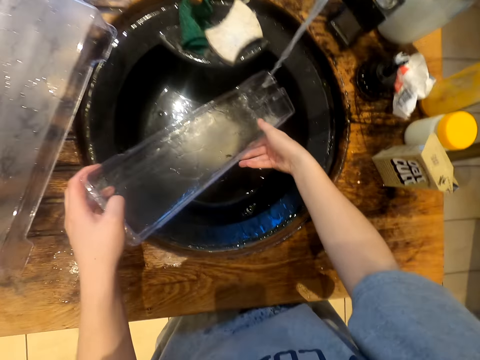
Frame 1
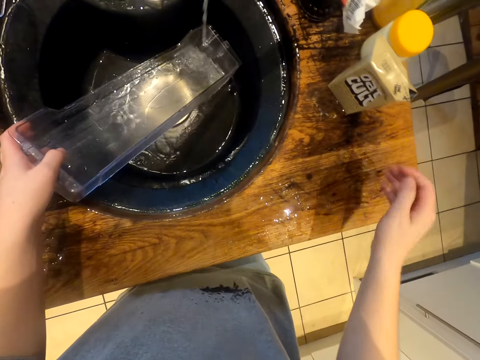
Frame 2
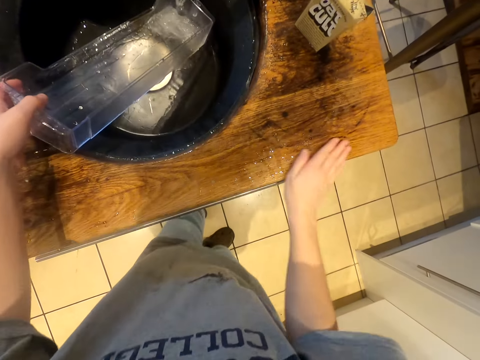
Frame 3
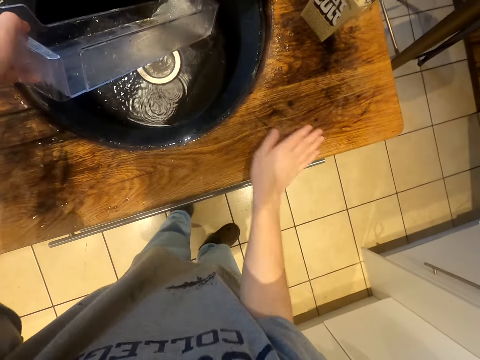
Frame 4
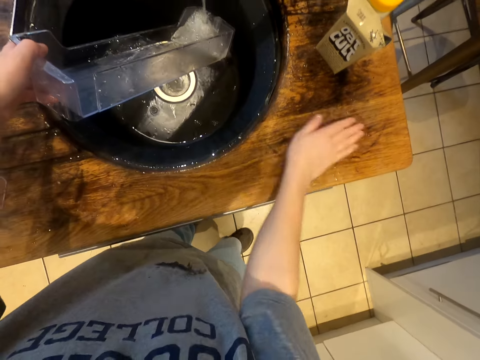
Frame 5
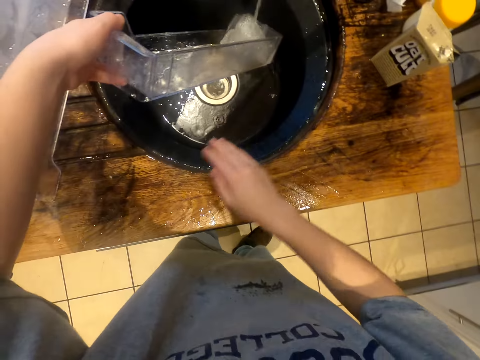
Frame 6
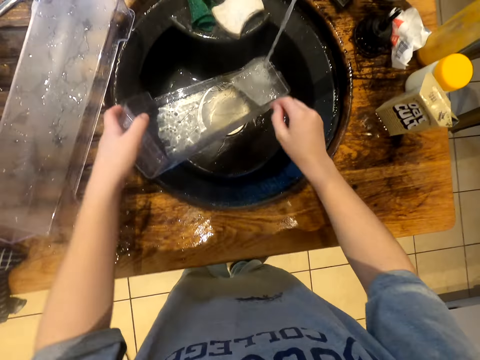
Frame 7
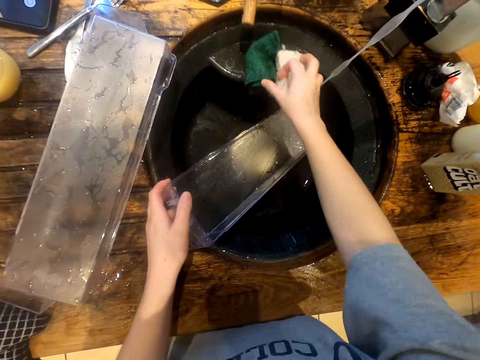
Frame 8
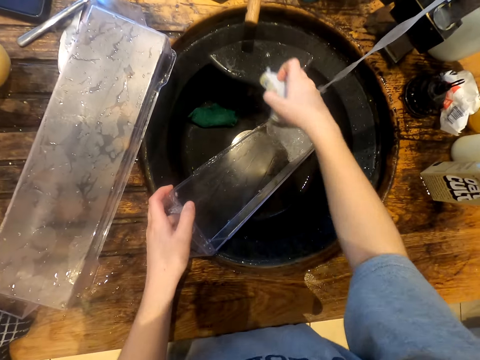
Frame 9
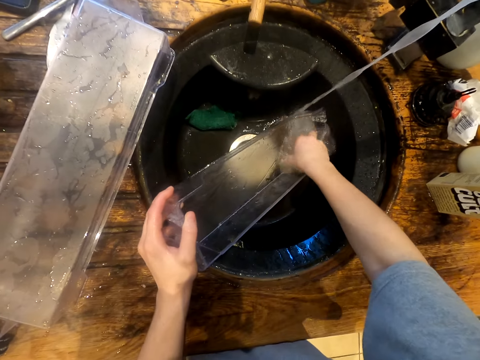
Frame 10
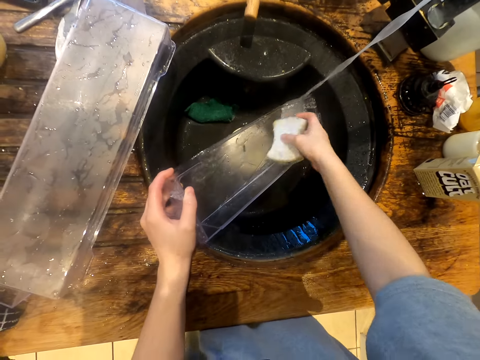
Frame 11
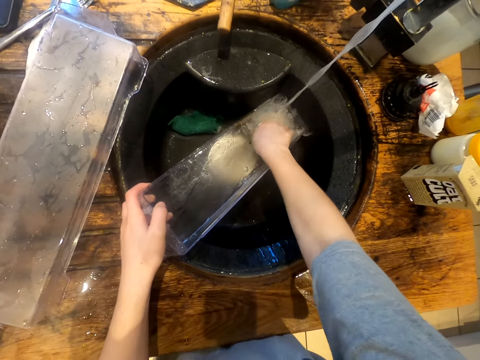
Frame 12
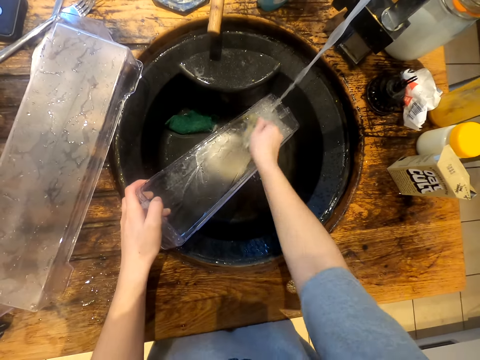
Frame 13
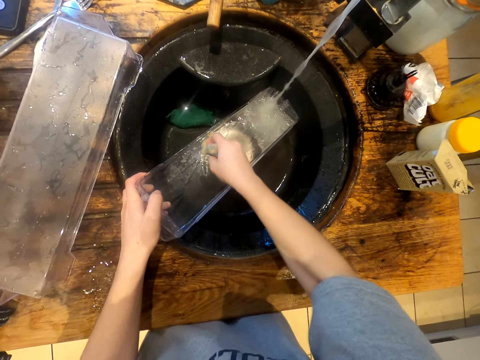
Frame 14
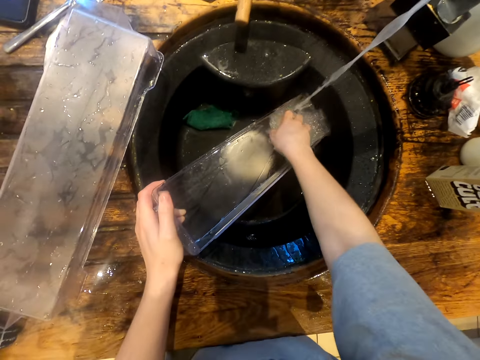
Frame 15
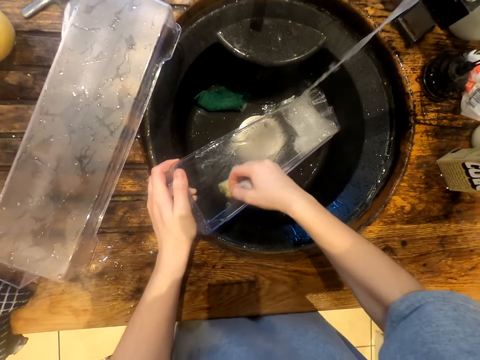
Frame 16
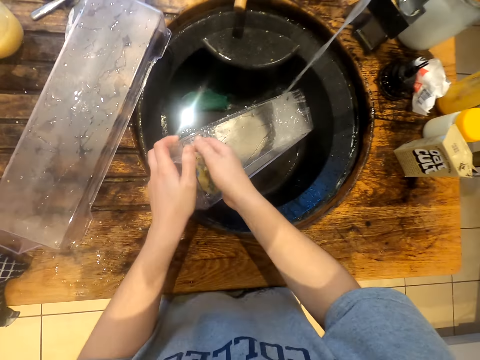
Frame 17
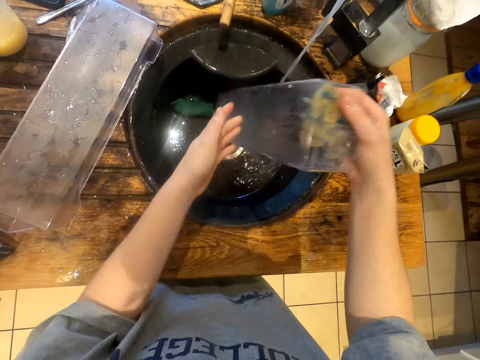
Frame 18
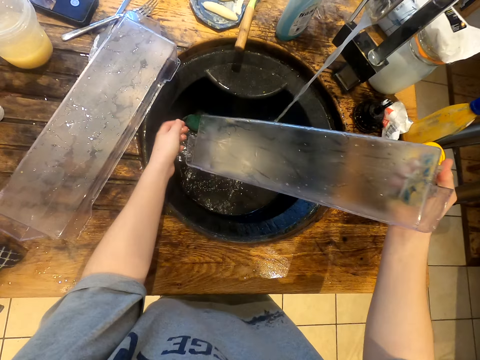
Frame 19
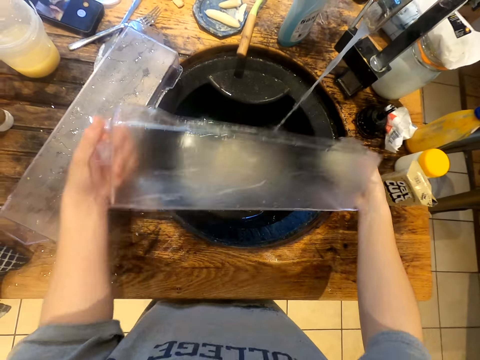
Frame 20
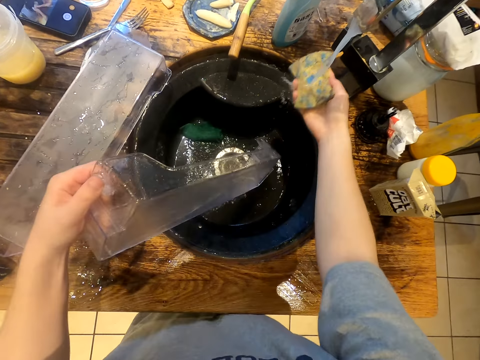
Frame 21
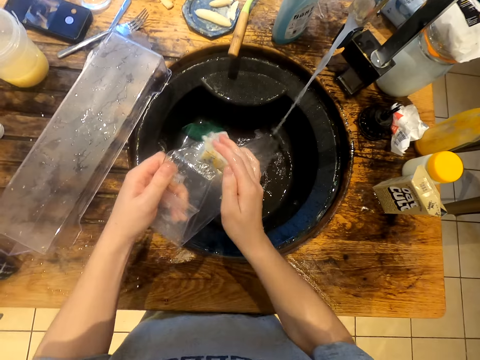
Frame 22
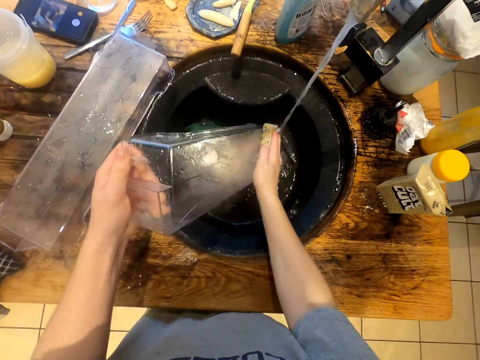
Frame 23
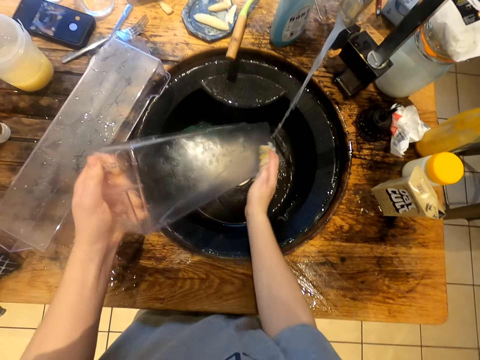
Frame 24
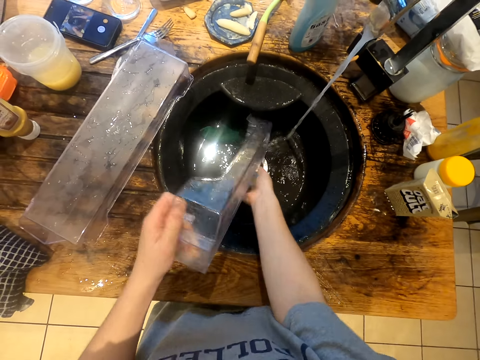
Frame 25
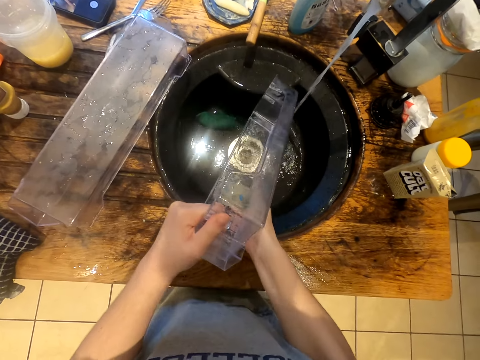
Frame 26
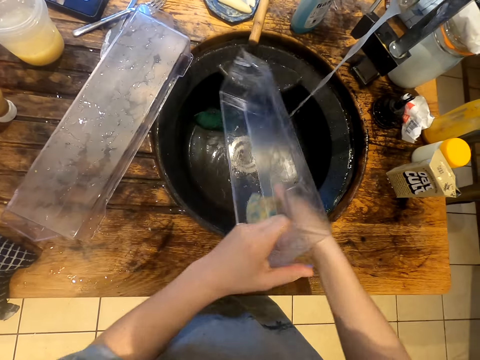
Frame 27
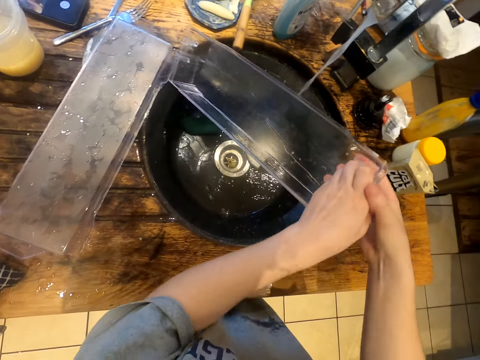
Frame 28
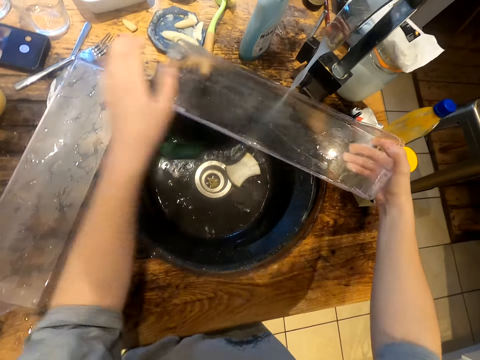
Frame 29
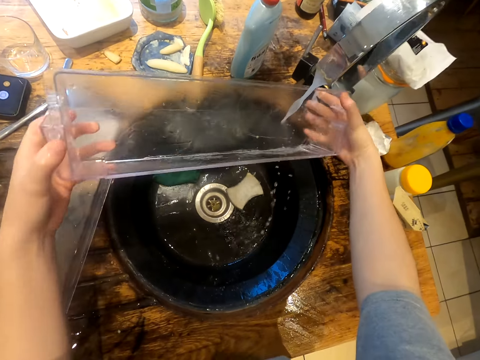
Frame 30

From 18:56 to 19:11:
The camera wearer picks up the scouring pad. They wash the guard with the scouring pad.

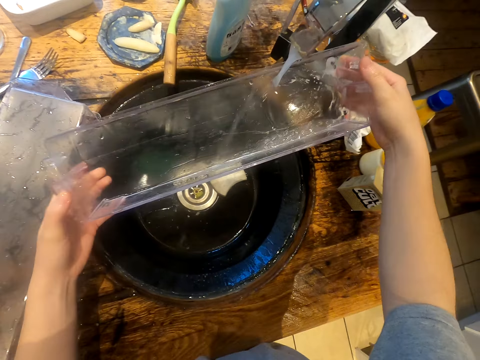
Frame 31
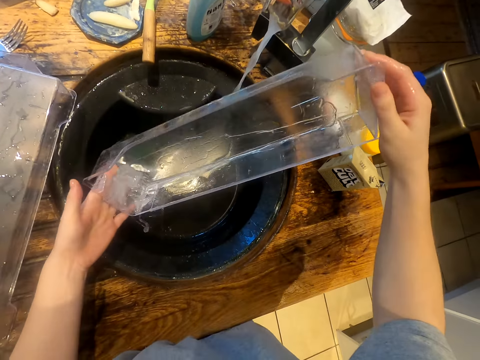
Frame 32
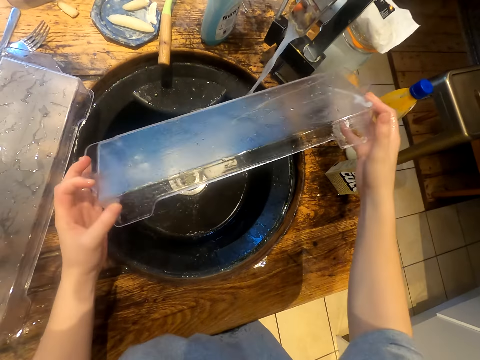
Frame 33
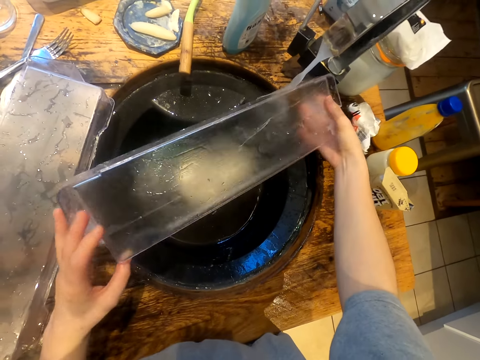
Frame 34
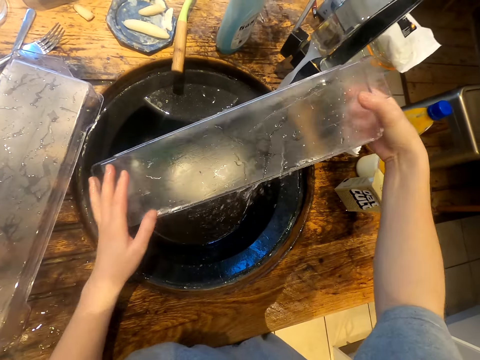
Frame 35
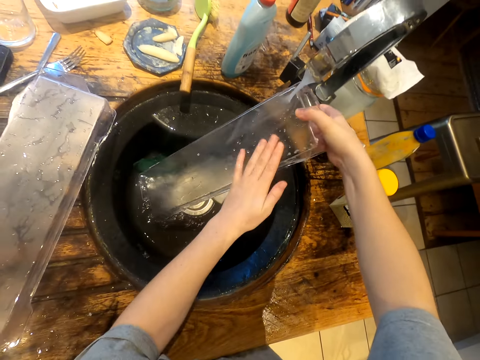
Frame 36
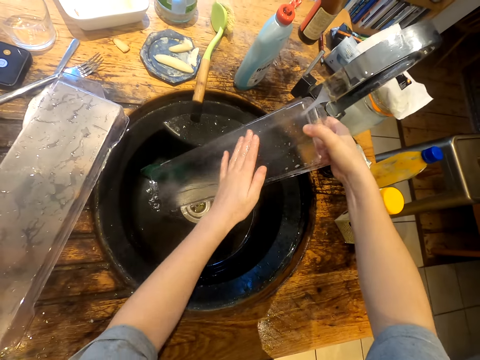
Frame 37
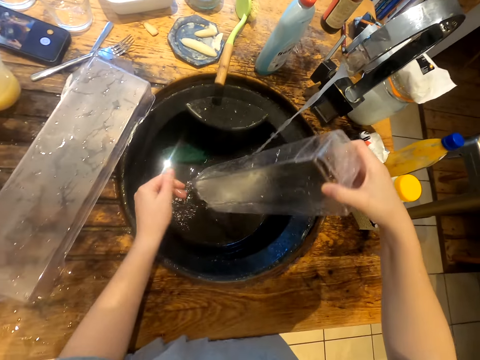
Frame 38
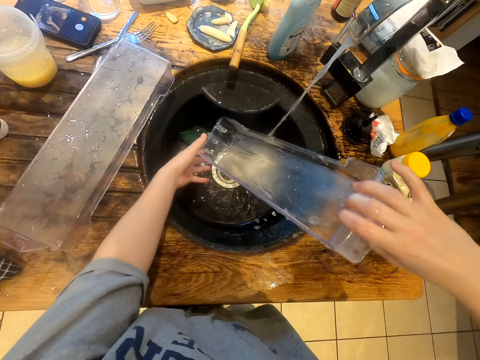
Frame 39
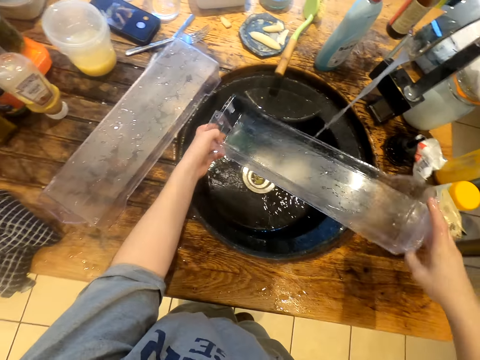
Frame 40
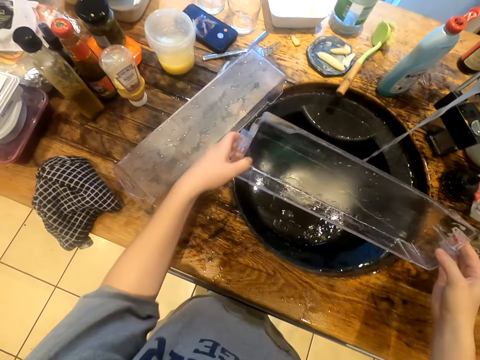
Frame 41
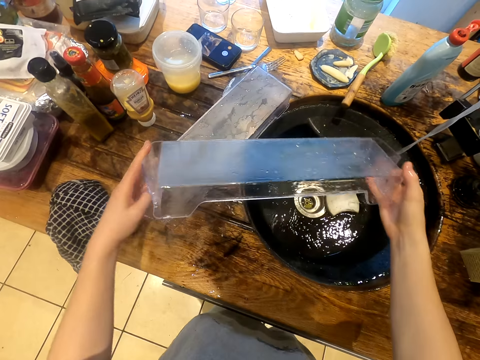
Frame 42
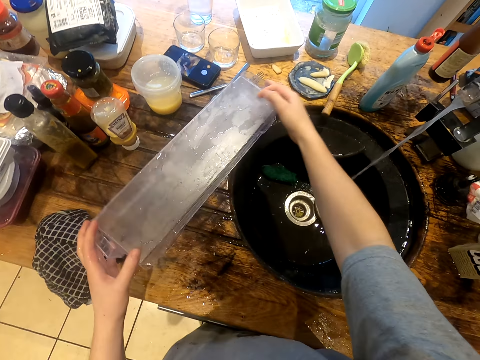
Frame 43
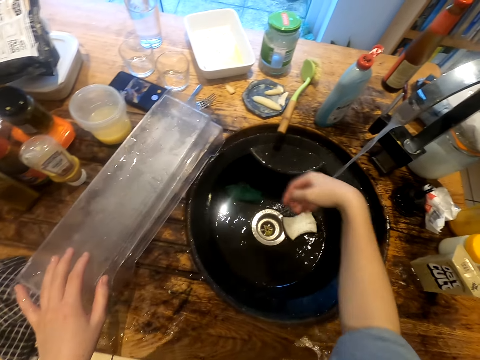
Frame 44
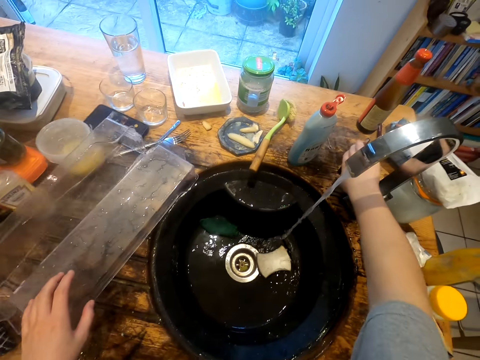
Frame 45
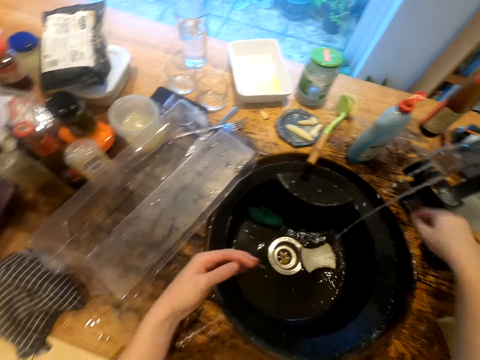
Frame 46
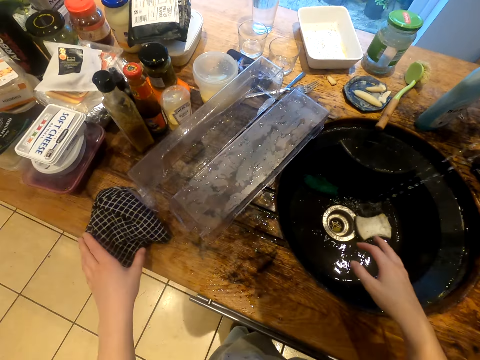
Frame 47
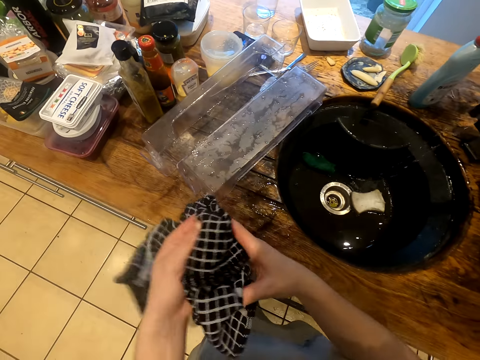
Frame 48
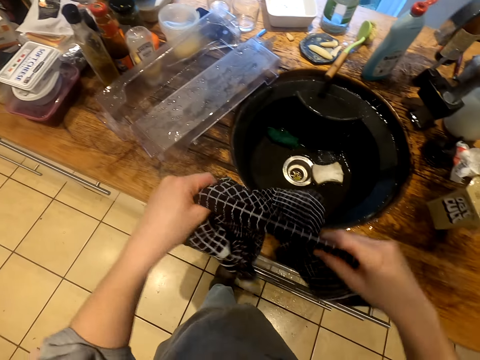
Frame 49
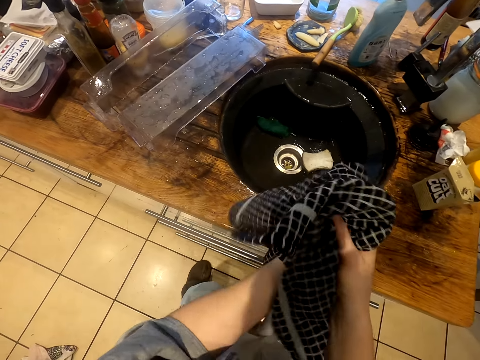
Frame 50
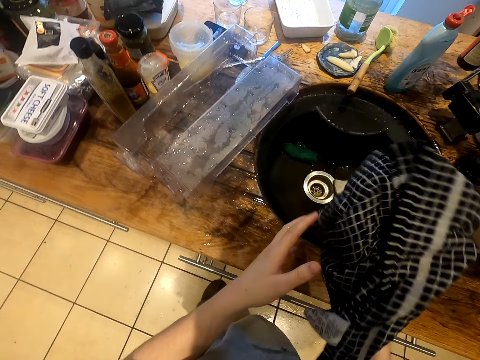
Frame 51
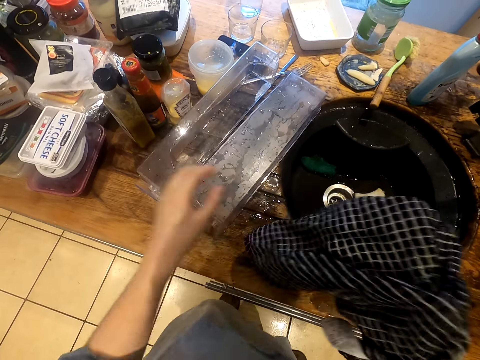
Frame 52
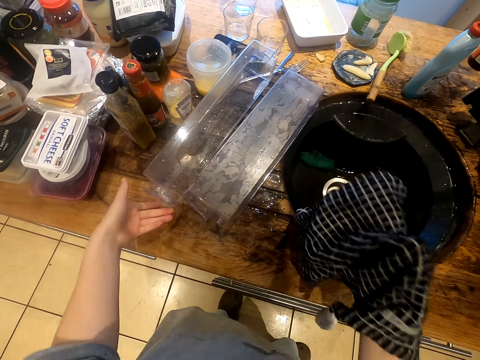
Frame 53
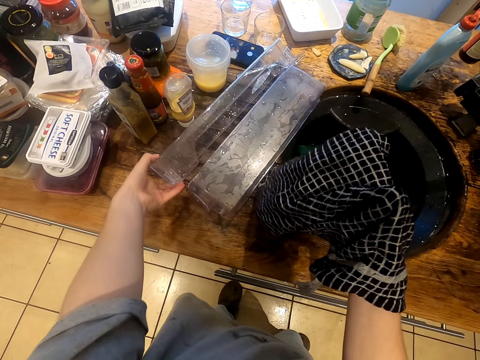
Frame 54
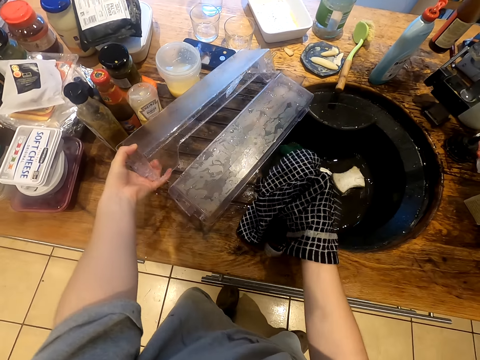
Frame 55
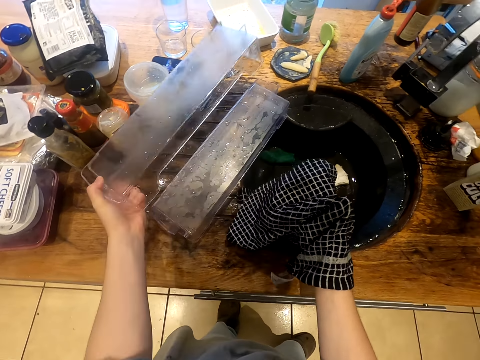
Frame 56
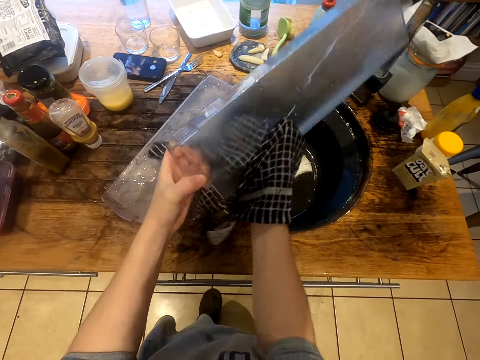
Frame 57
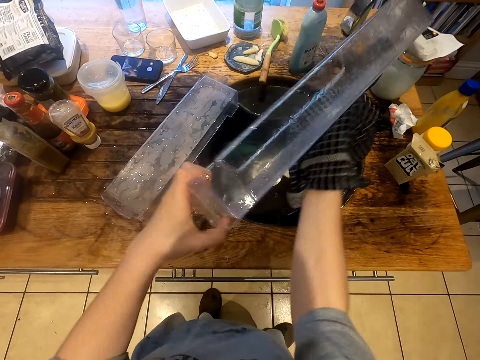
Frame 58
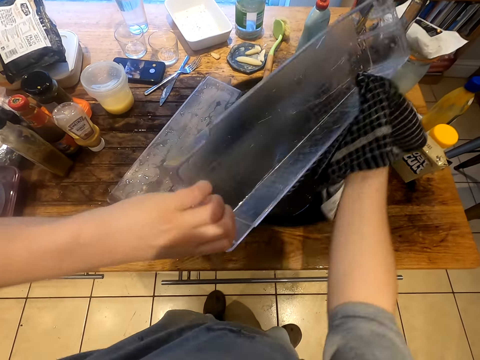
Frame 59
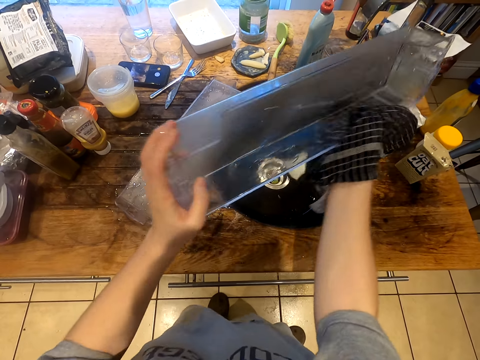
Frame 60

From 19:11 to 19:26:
The camera wearer puts the guard rail on the kitchen counter. They turn off the tap, pick up the kitchen towel and pick up the guard rail. They wipe the guard rail with the kitchen towel.
